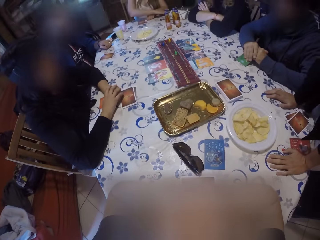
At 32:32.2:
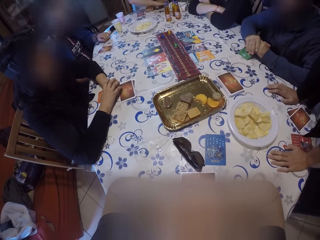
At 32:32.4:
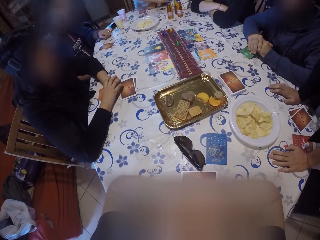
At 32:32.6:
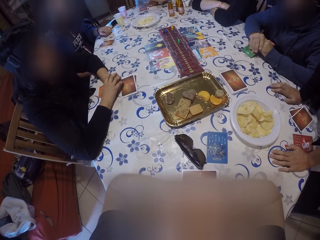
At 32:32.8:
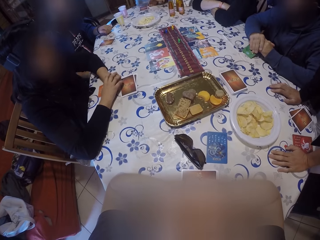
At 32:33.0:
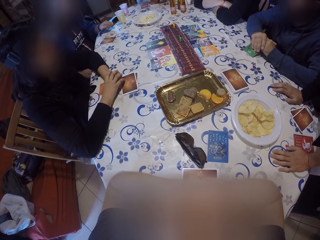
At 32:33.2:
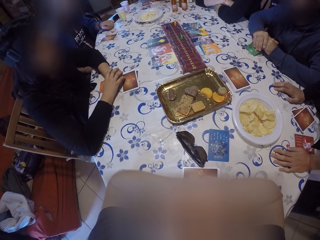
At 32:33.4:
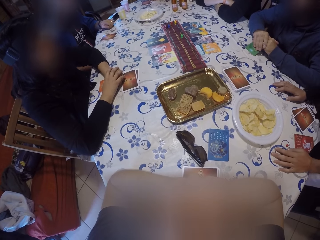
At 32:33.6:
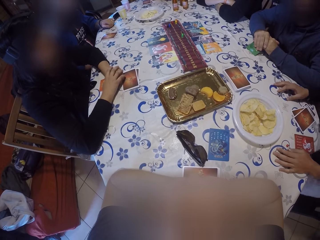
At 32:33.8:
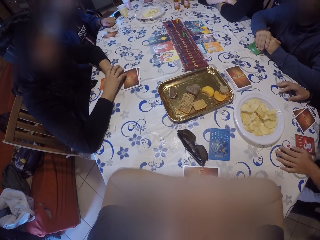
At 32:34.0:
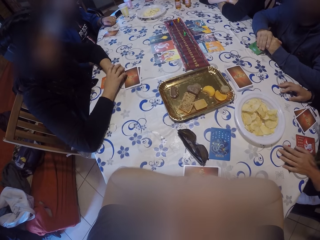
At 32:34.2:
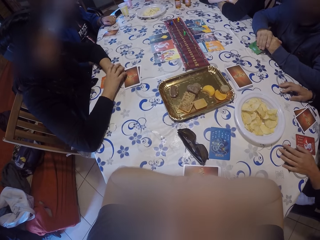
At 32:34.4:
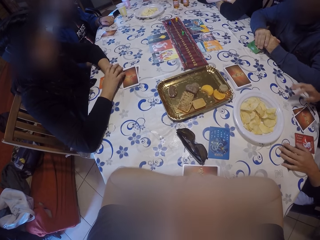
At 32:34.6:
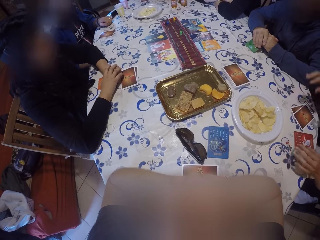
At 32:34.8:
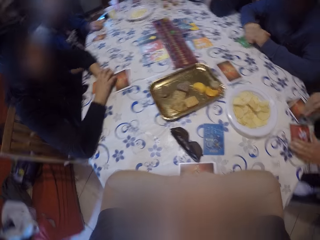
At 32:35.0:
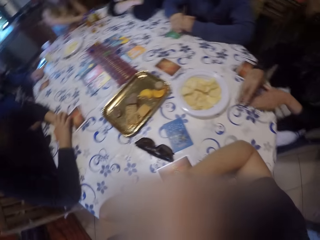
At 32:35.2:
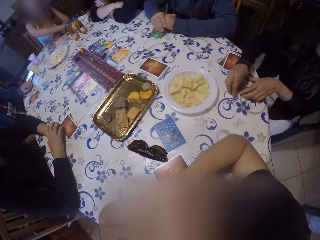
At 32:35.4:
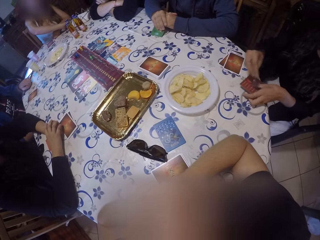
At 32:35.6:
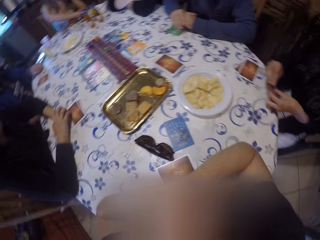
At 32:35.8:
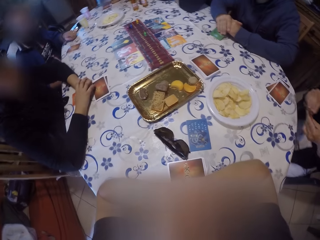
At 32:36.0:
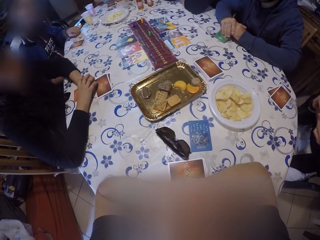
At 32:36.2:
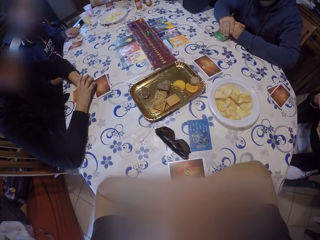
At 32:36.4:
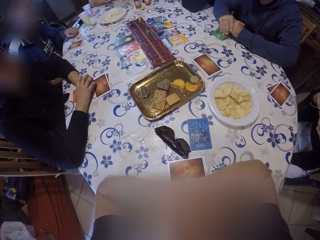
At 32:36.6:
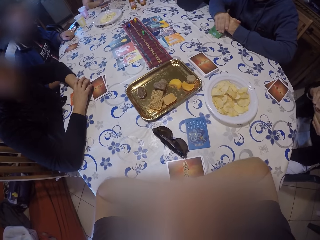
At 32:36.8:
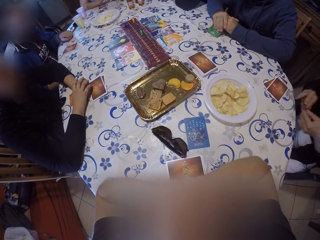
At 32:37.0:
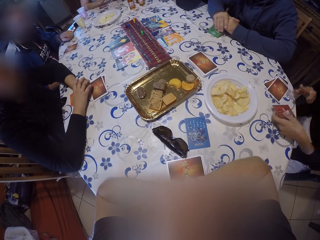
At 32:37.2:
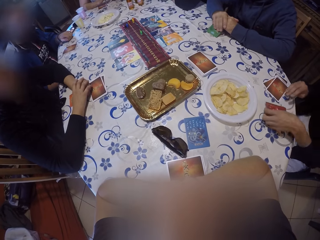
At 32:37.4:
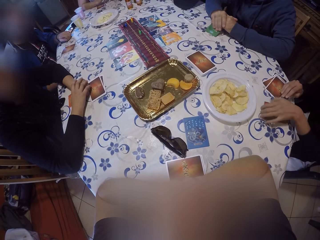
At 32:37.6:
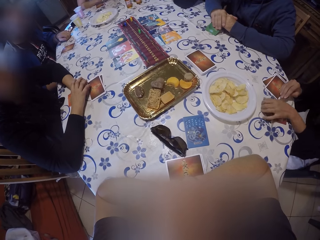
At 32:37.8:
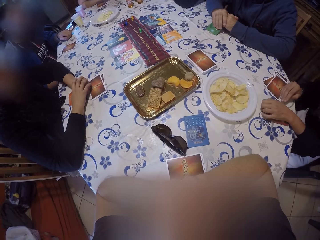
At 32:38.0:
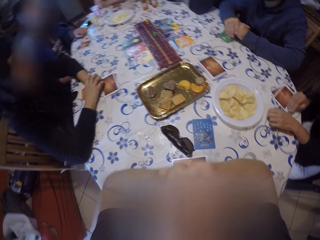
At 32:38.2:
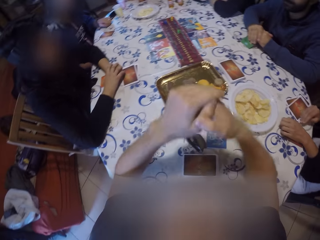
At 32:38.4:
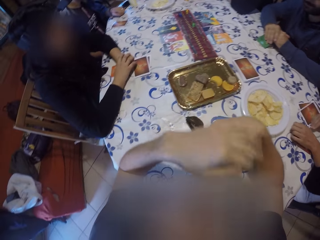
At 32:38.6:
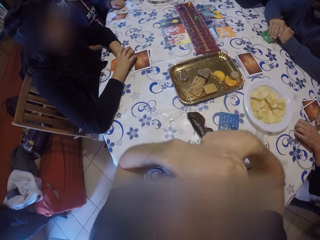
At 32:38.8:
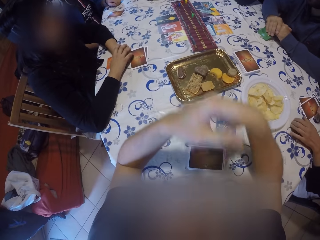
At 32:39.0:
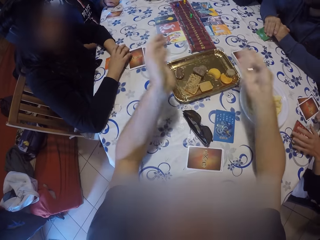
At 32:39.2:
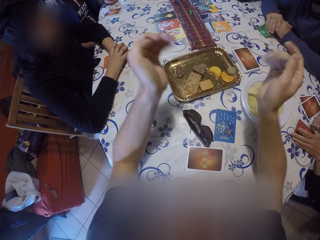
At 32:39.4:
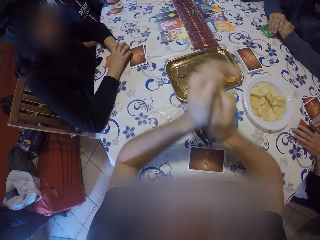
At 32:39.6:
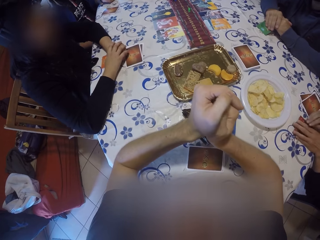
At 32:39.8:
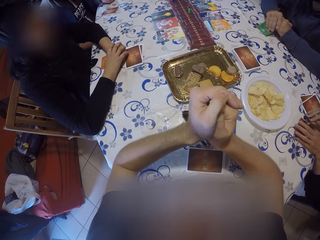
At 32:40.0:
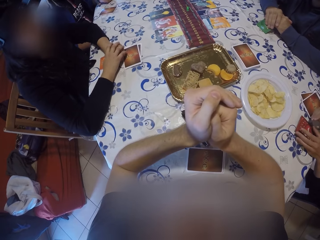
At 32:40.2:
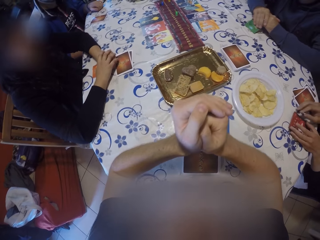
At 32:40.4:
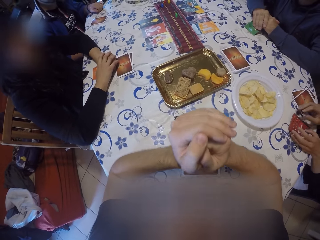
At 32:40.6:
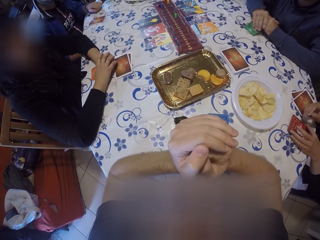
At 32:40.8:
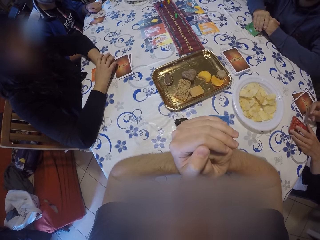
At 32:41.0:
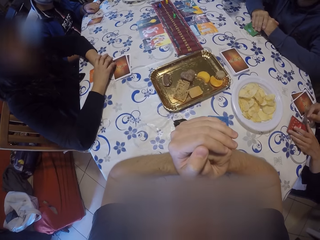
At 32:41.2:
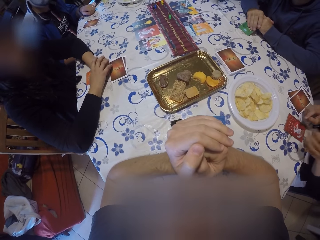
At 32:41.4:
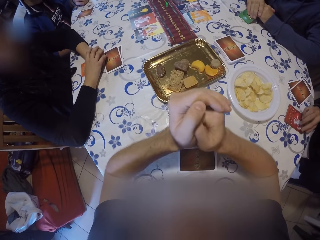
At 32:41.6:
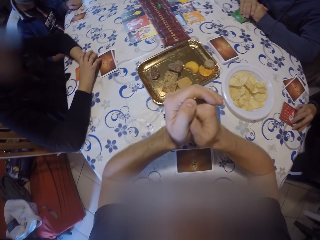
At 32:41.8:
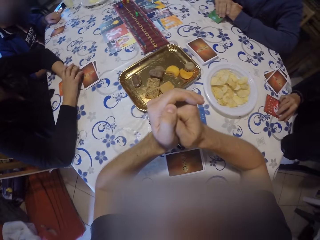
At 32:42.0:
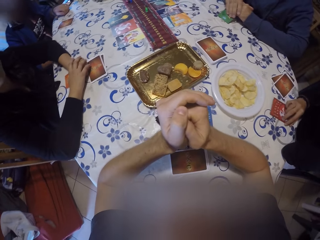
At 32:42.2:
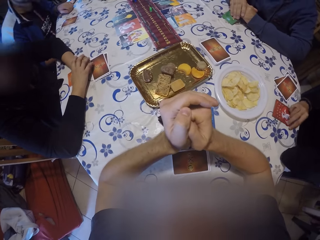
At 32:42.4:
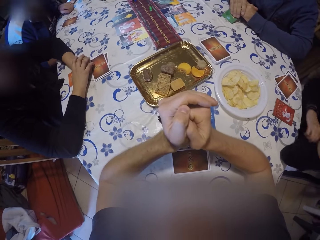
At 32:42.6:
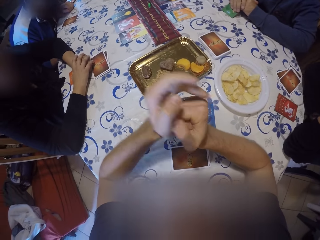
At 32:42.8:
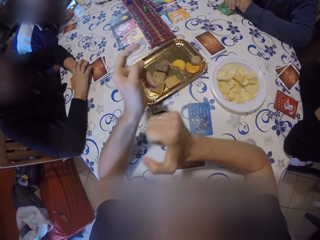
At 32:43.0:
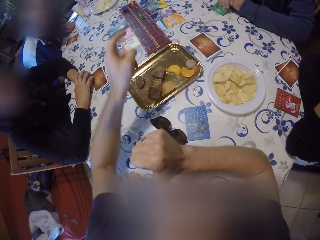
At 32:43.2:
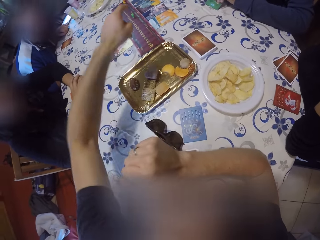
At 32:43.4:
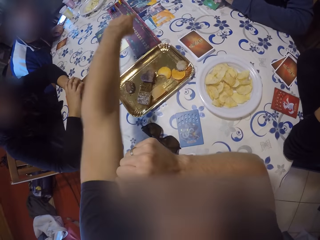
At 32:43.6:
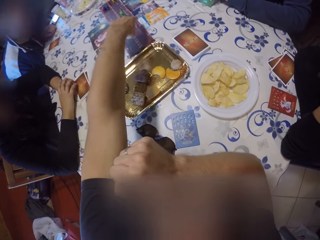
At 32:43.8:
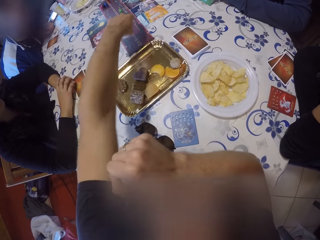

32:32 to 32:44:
The woman picks a set of cards on the table with both hands. She drops the set of cards on the table with her left hand. The camera wearer swings hands. They interact with the group of people at the dining table.

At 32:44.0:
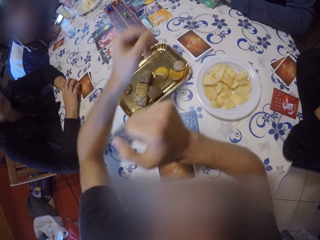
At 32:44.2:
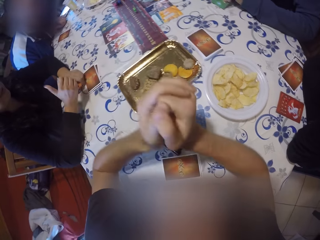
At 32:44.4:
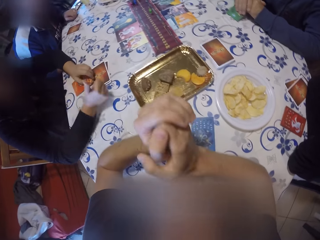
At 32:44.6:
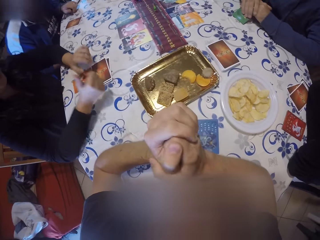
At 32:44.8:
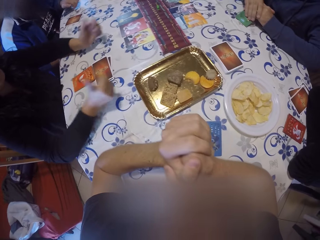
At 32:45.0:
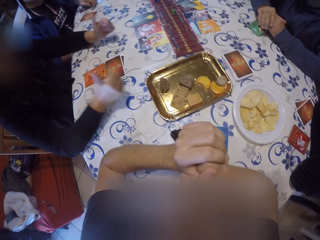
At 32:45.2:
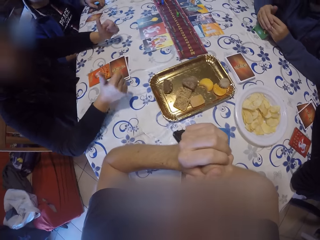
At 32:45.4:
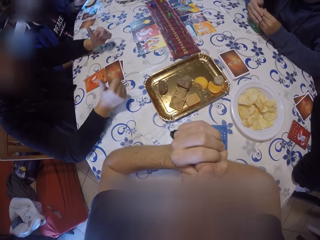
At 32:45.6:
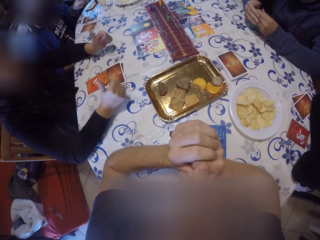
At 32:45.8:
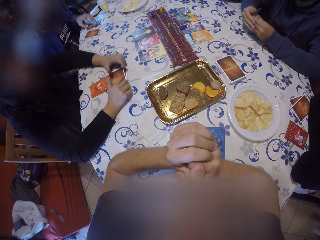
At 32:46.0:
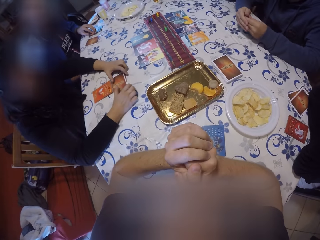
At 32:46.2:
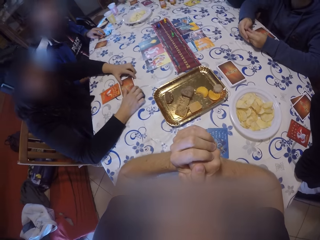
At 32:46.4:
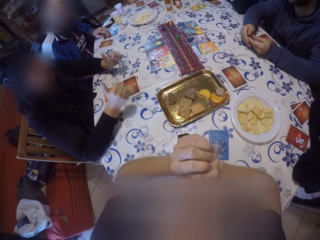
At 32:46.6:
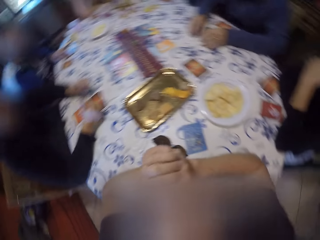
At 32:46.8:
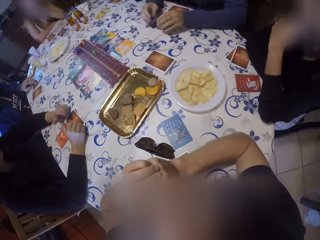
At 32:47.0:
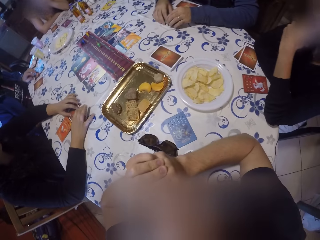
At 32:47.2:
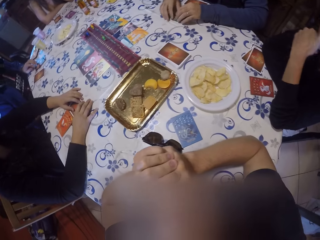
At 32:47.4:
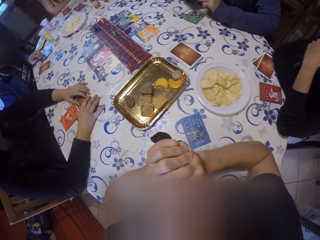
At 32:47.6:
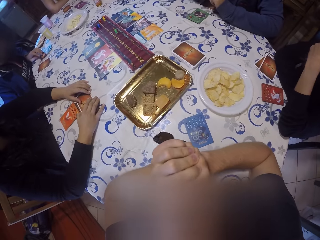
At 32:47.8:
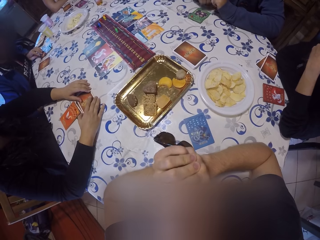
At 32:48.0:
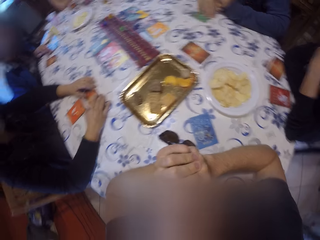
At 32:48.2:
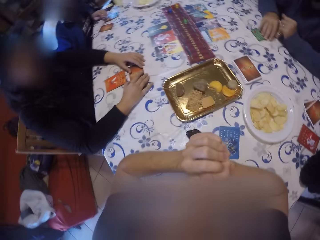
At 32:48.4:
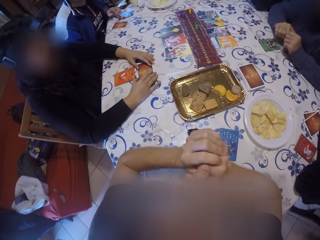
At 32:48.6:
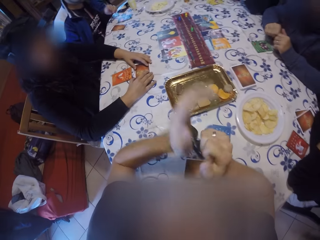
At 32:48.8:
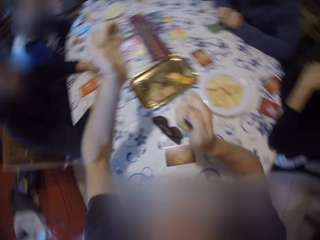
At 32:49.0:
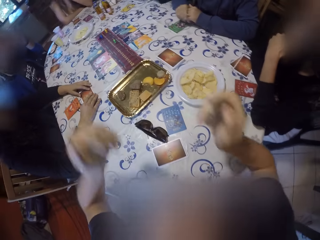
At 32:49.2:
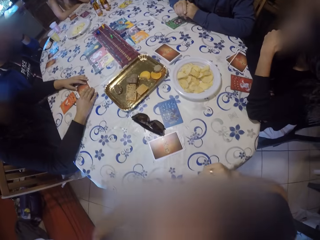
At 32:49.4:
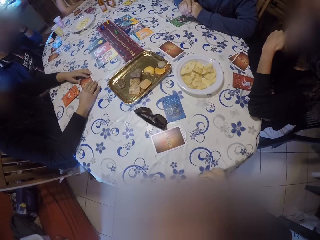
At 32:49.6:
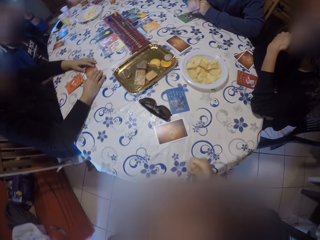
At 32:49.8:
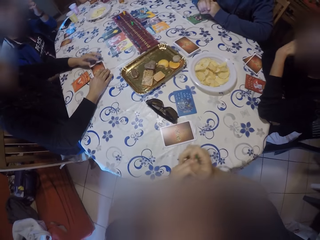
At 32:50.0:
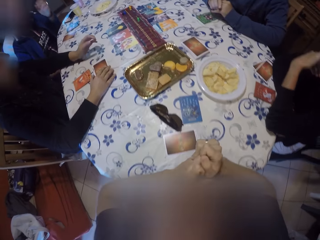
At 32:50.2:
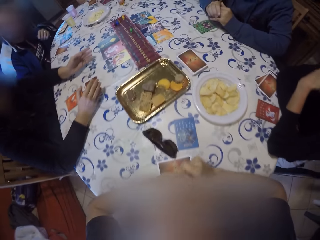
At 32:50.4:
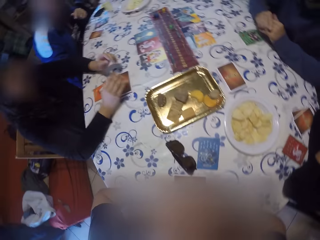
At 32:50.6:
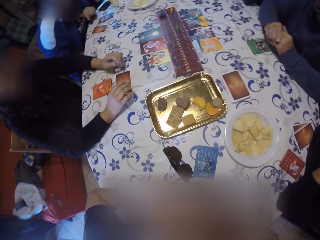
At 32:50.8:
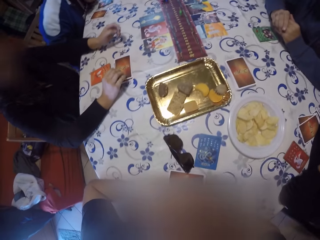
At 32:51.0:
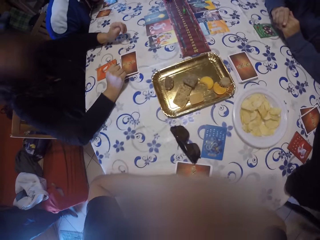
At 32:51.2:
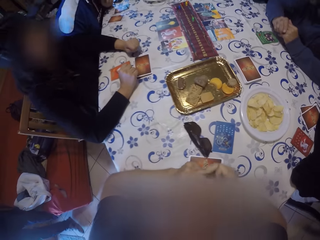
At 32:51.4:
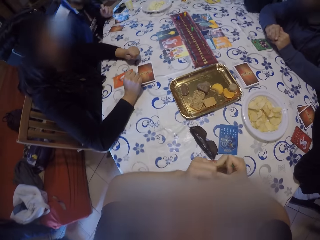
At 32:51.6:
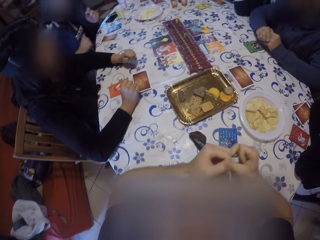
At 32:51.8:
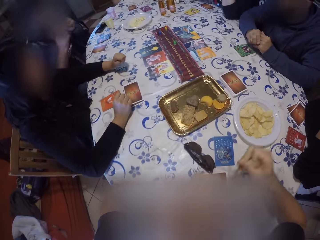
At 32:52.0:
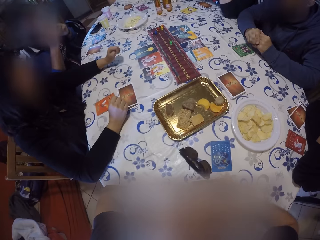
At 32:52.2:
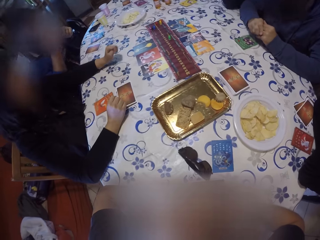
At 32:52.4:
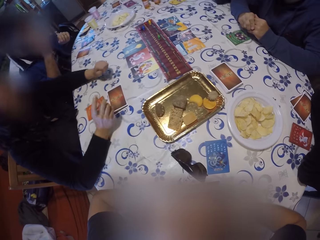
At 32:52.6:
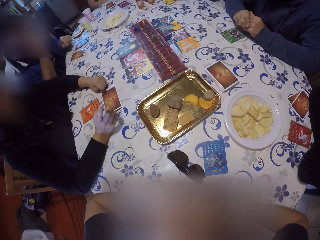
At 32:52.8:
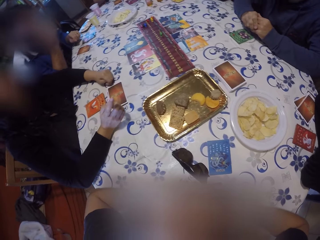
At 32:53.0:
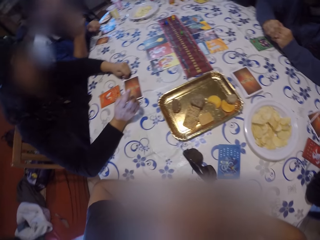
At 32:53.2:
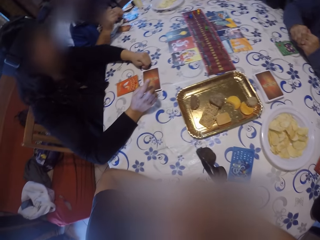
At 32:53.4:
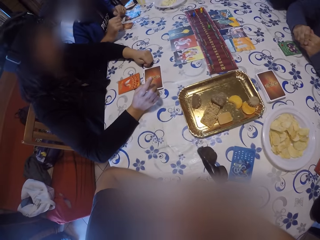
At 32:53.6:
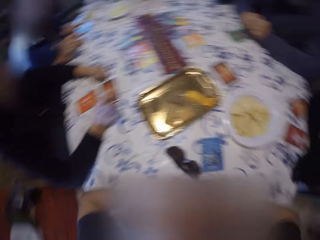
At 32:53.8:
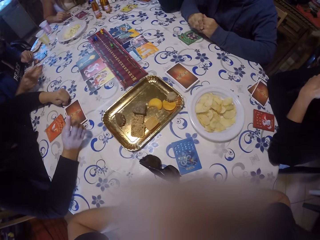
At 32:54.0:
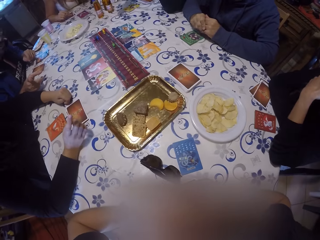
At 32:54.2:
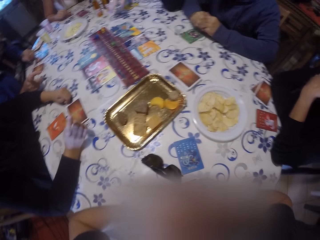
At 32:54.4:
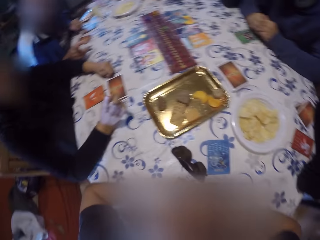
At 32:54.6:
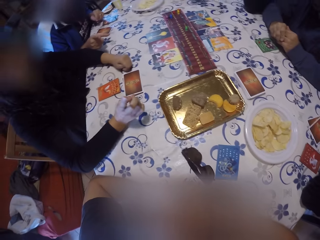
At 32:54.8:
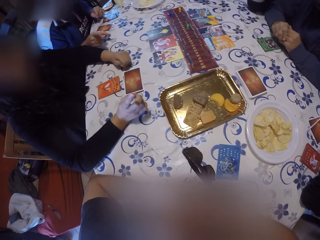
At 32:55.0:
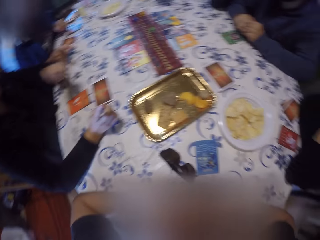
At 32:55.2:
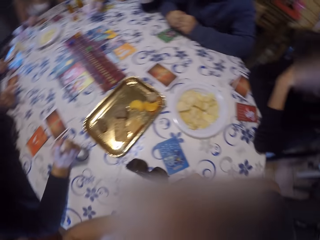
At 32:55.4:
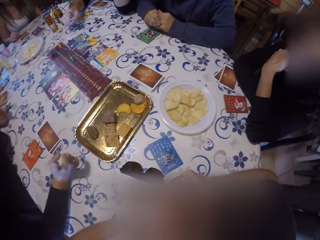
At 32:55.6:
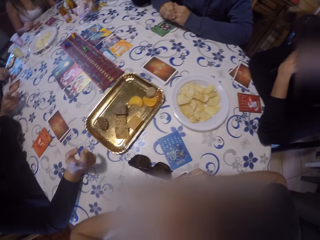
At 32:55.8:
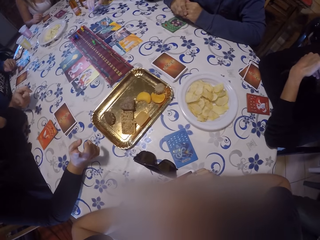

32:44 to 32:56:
The camera wearer points at the game. The woman moves hands. The camera wearer moves hands.
